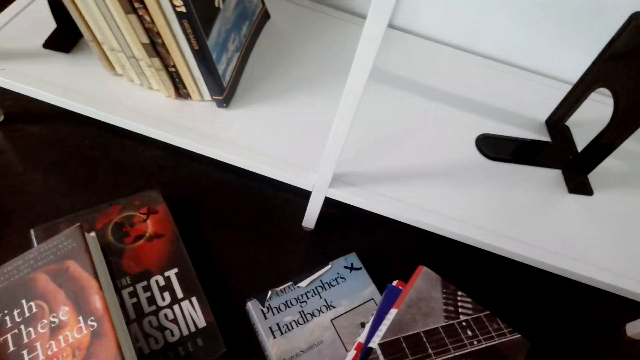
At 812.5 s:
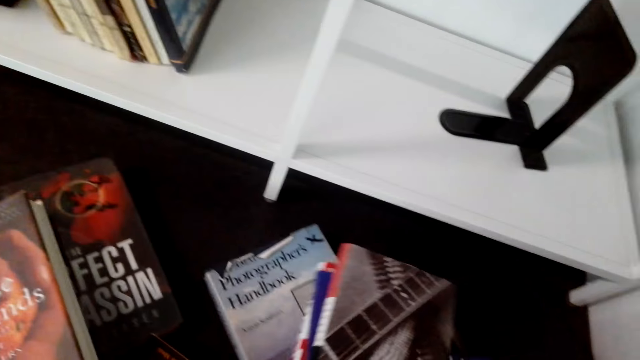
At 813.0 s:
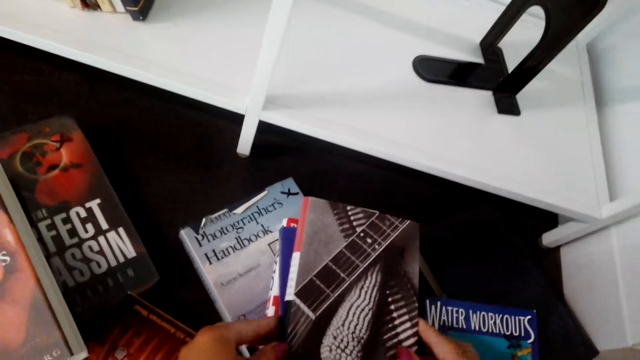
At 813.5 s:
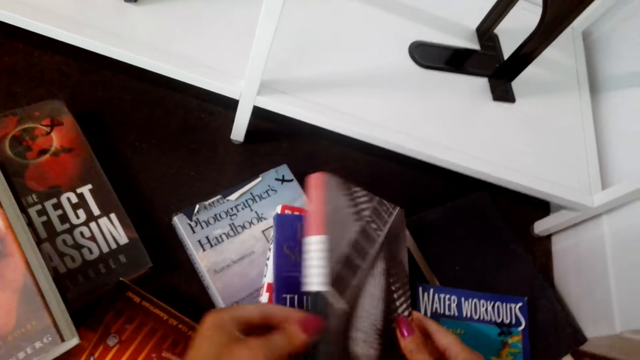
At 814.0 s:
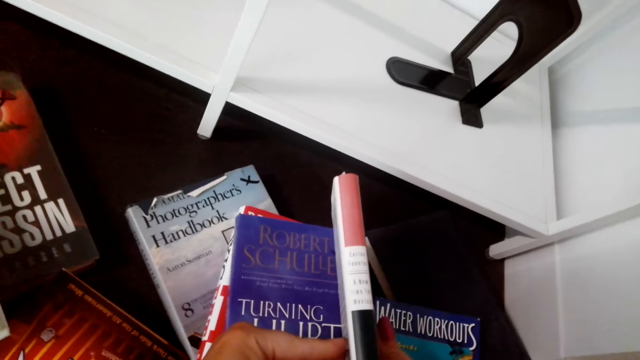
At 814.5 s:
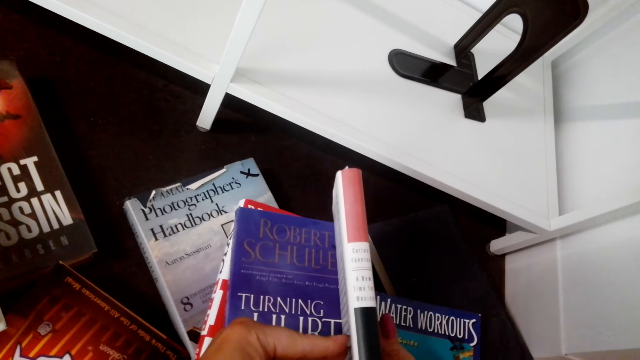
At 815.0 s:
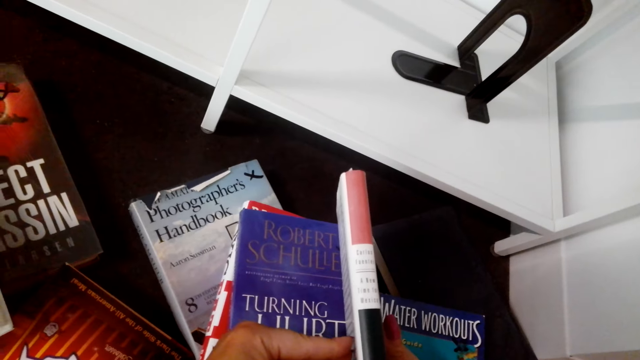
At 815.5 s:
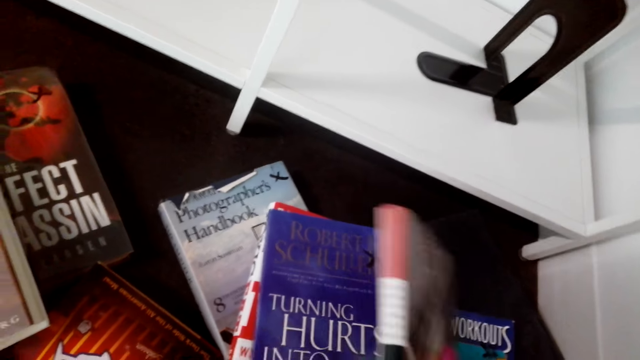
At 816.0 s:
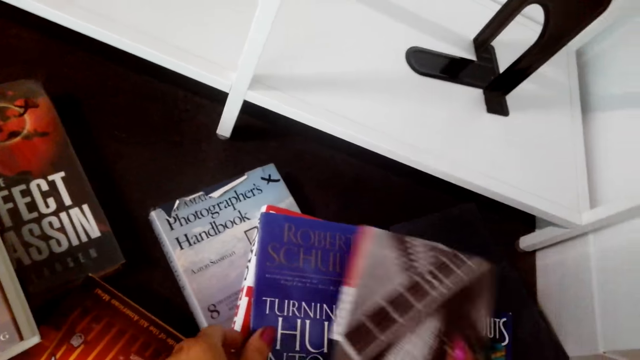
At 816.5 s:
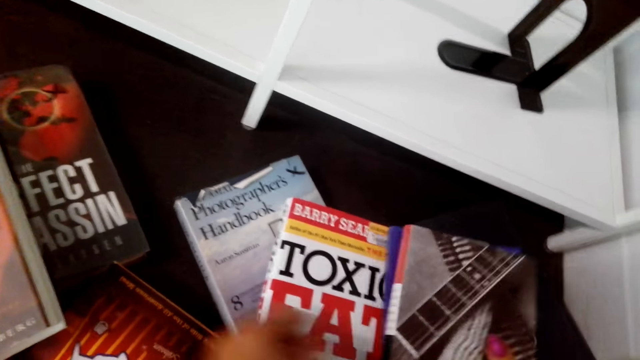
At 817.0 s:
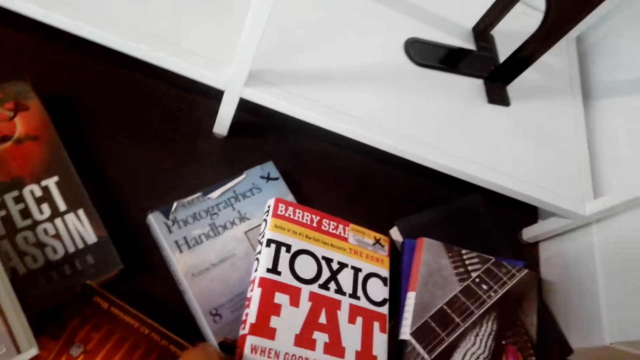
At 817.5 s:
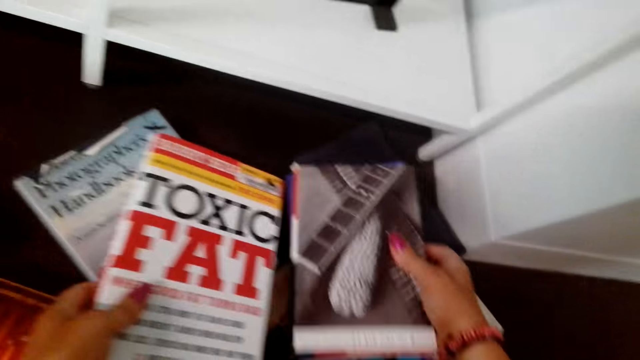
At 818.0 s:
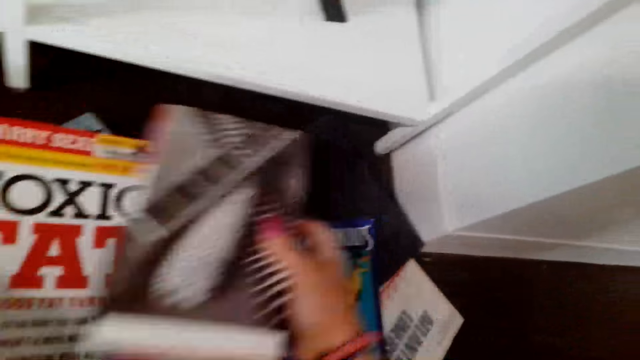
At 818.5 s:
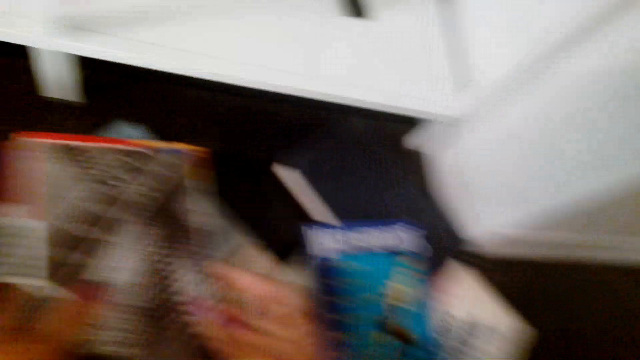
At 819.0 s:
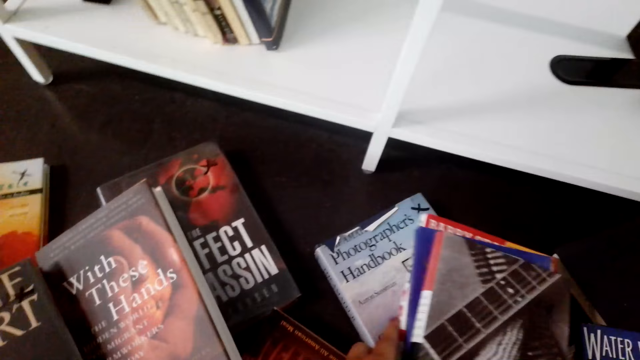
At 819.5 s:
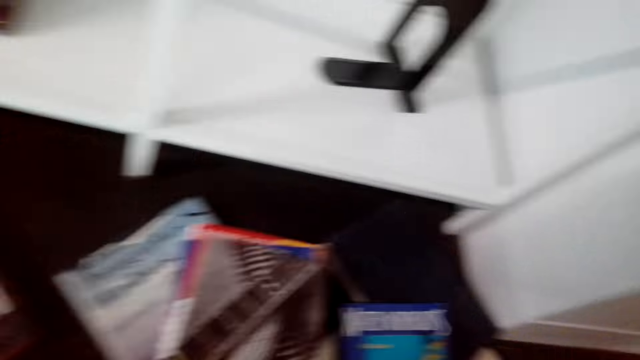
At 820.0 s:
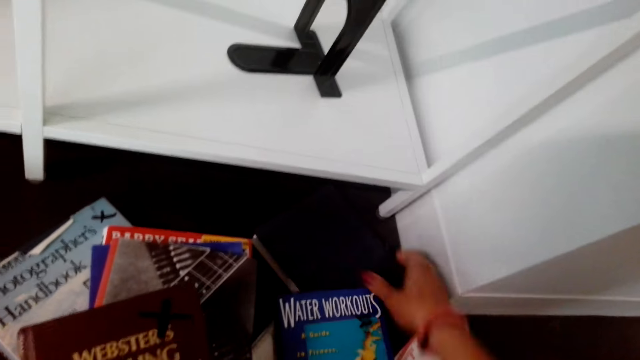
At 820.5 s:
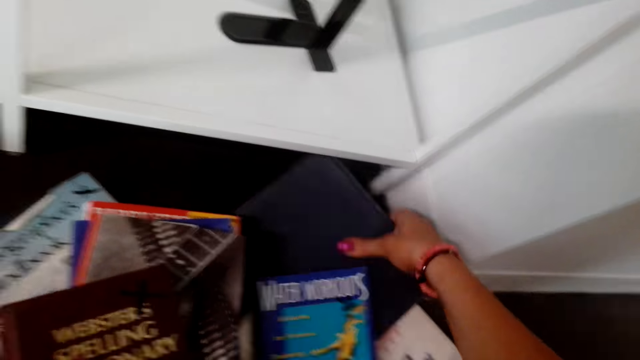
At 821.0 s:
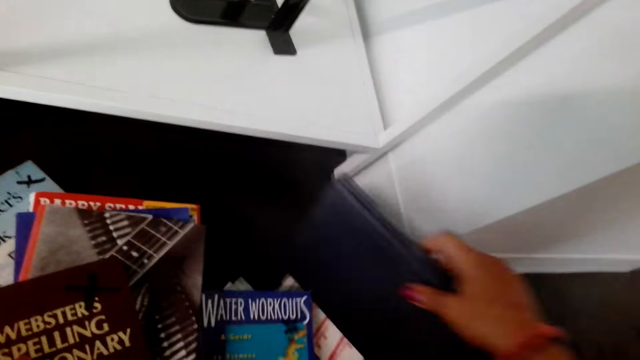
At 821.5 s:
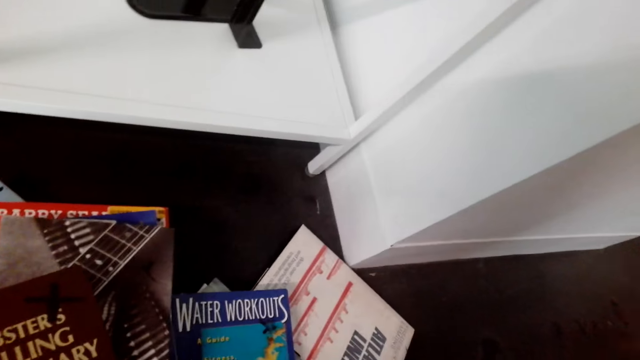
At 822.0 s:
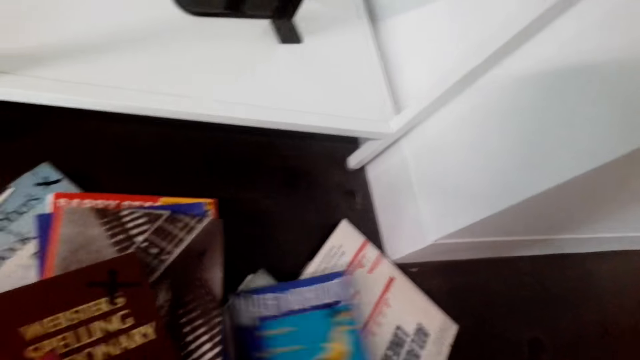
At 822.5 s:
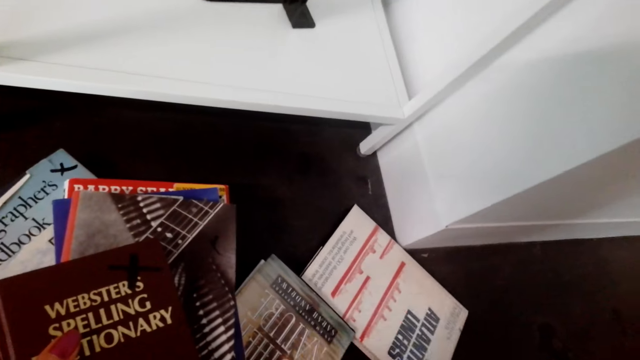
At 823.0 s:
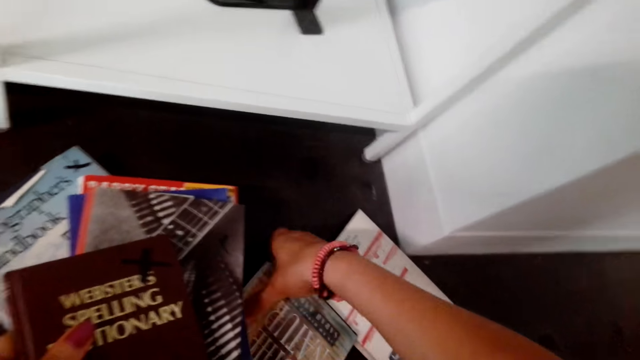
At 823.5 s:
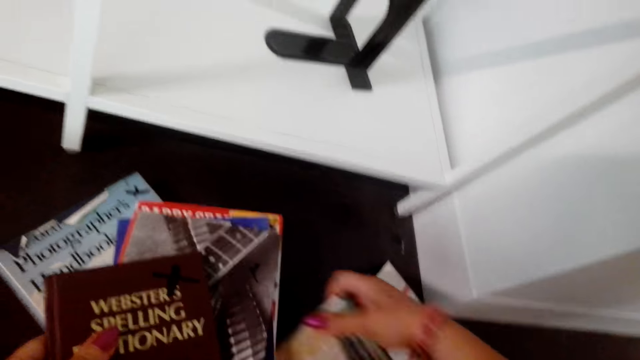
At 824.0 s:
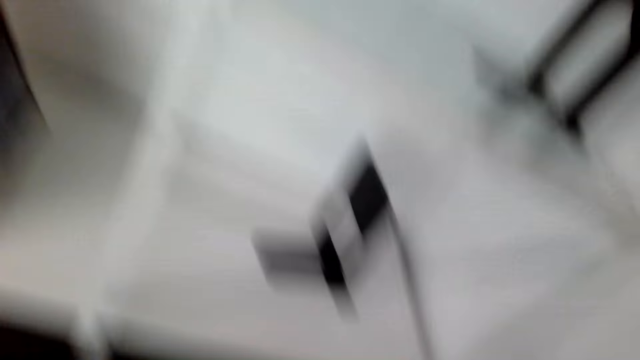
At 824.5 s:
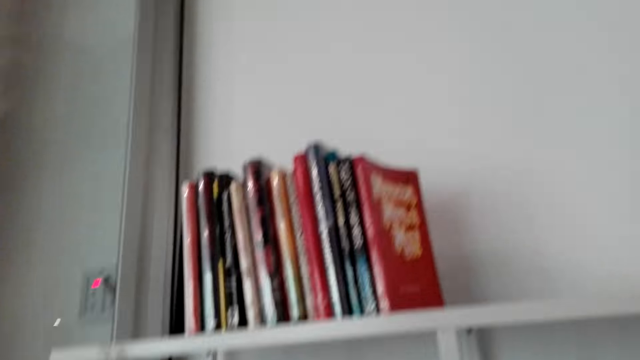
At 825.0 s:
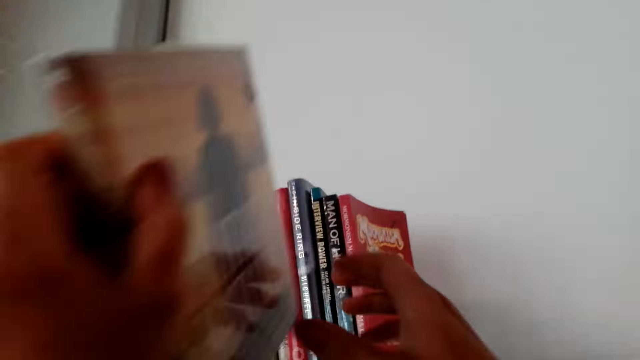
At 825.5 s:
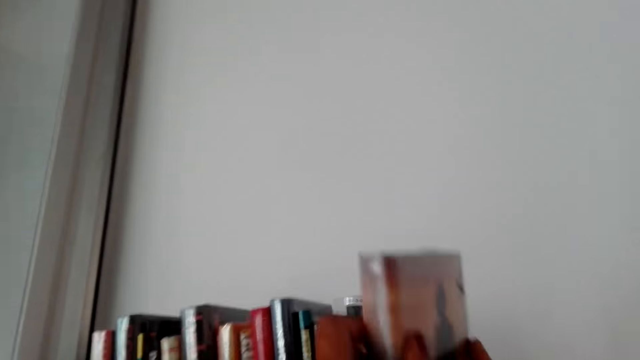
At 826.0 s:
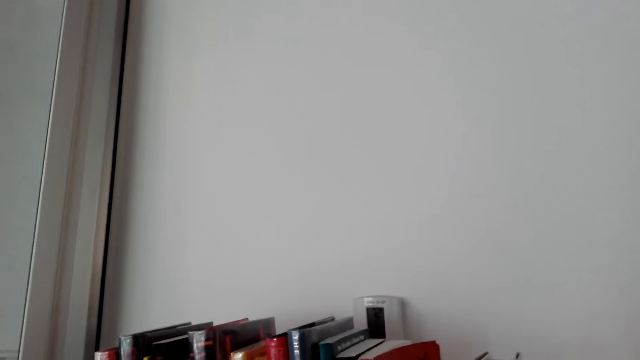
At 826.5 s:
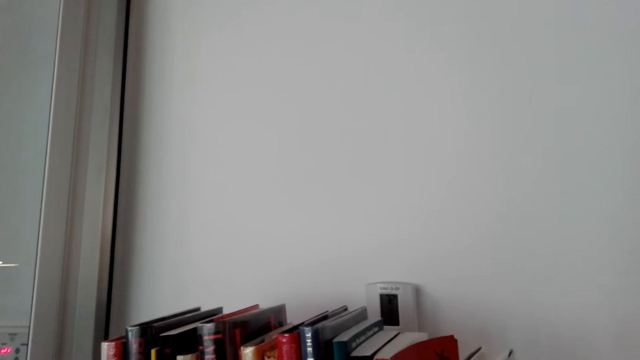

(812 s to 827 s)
The camera wearer looks at the books. She moves the books on the floor. She lifts a book with her left hand. She holds the book with both her hands. She puts the book on the book shelf.

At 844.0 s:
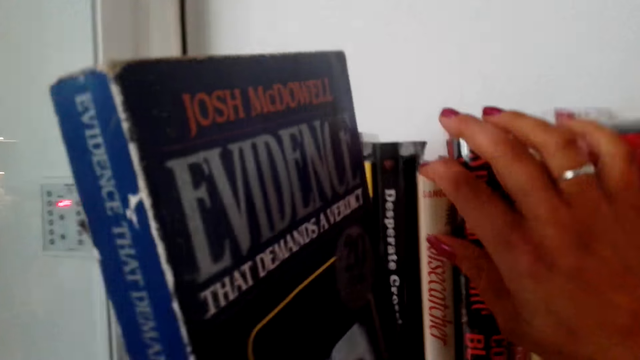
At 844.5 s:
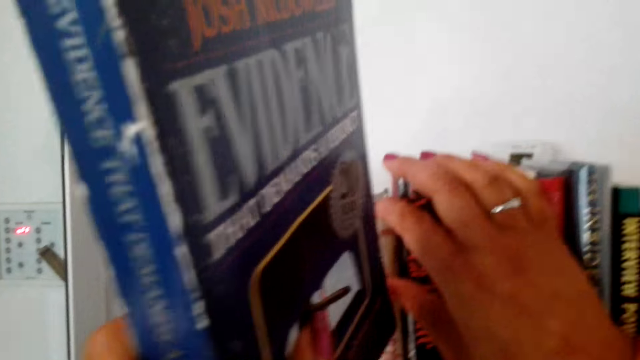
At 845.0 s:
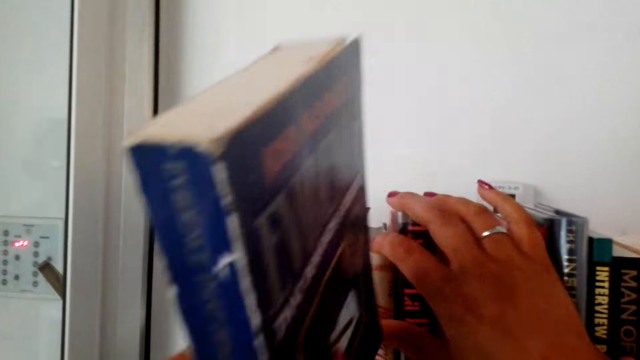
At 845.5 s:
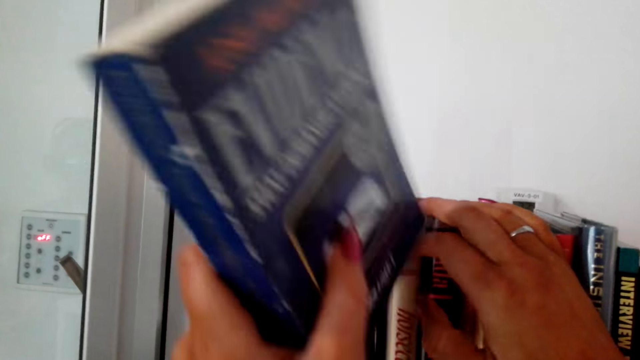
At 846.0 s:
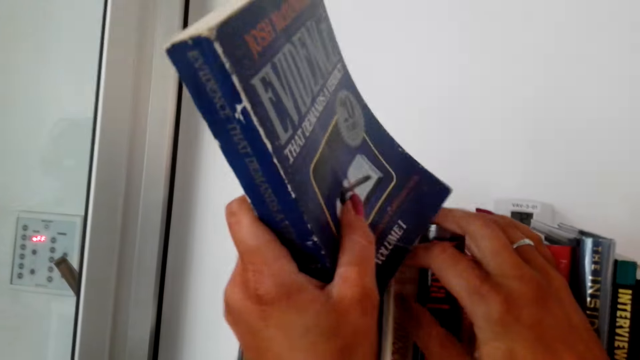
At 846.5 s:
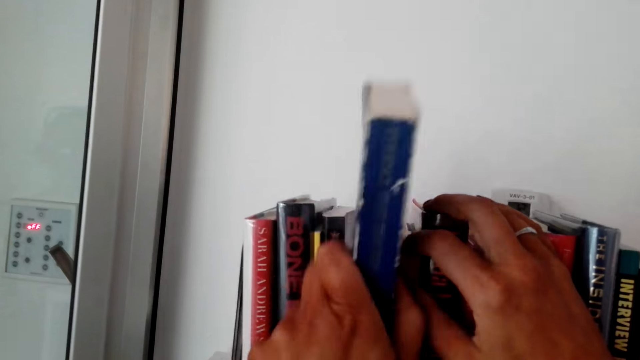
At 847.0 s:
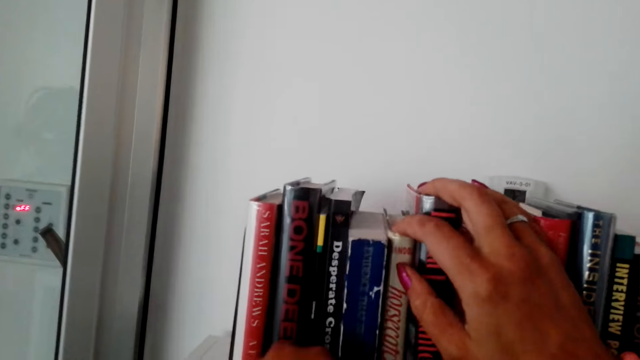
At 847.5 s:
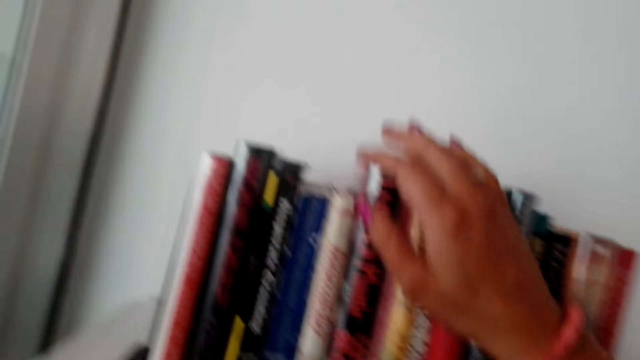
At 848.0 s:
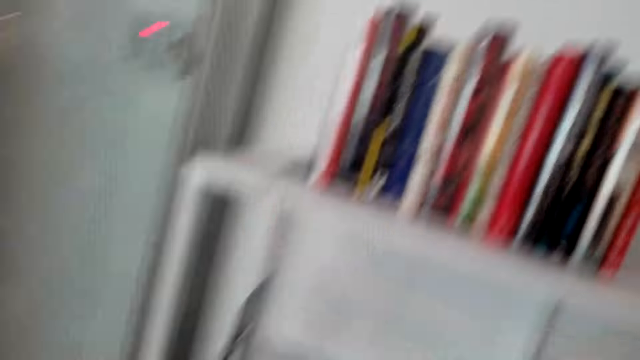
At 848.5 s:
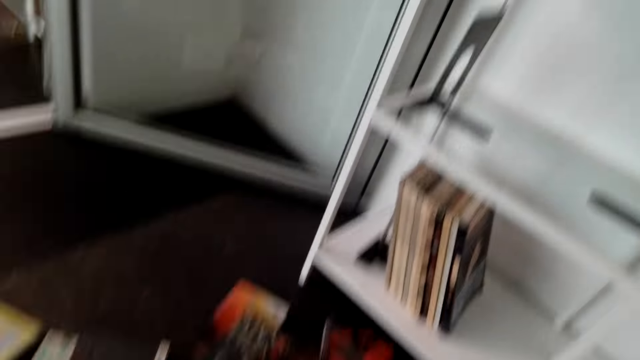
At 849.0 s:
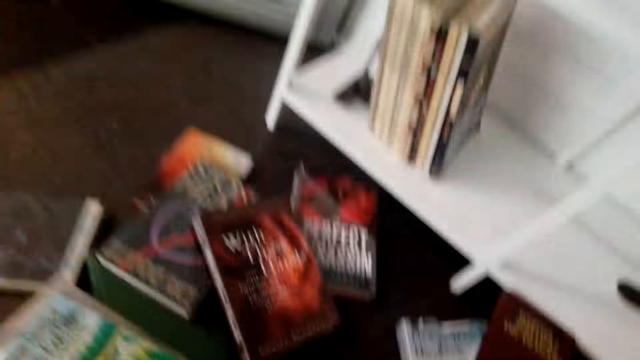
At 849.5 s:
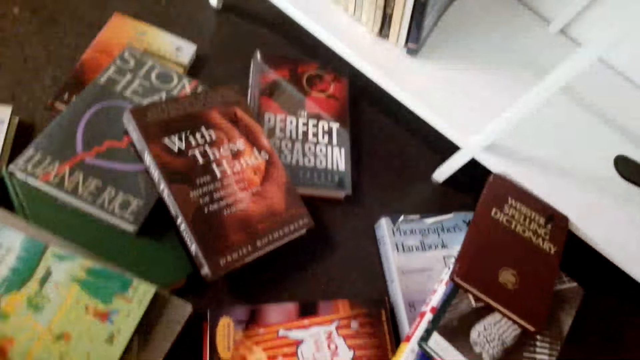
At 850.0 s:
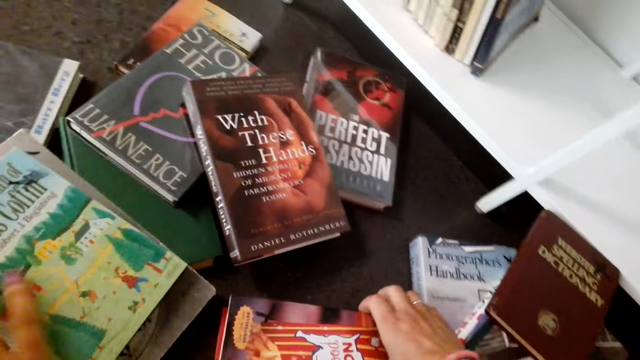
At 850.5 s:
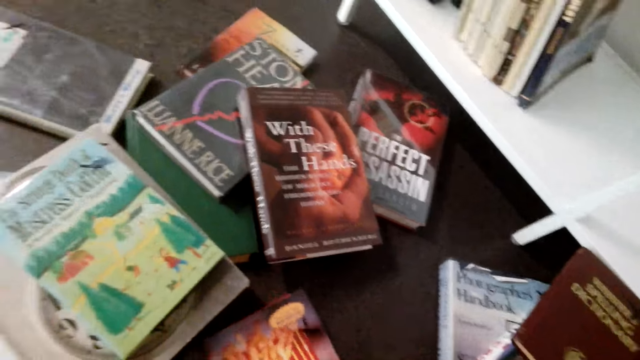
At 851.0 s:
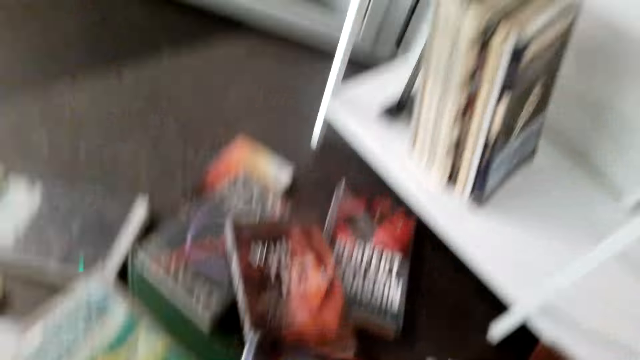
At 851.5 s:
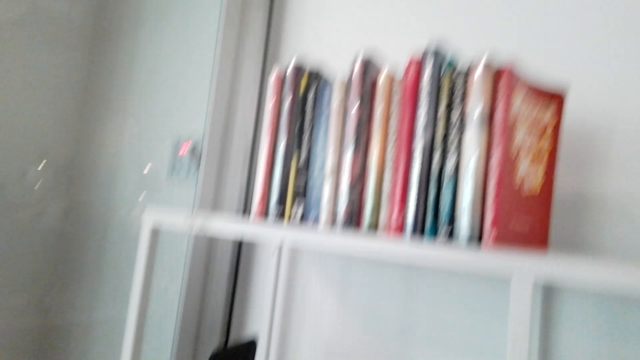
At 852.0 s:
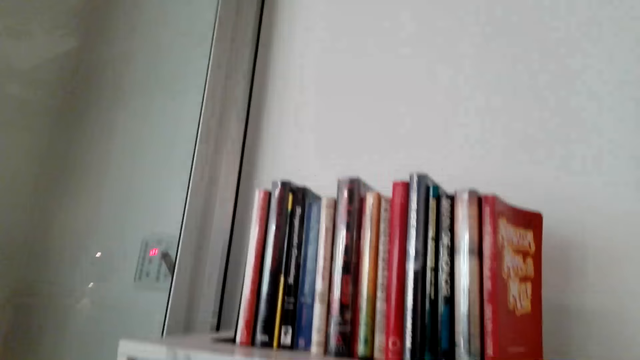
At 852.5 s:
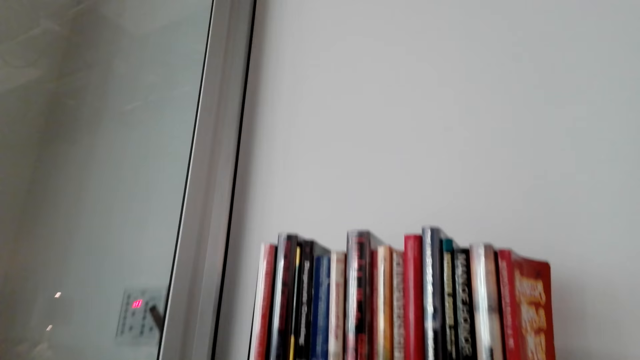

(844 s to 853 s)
The camera wearer moves books on the shelf with her right hand. She puts a book on the shelf with her left hand. She picks a book on the floor with her right hand. She lifts the book with both her hands.
